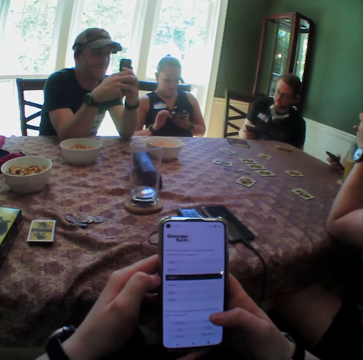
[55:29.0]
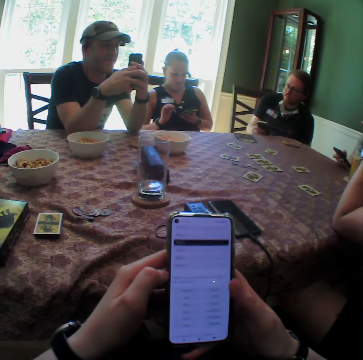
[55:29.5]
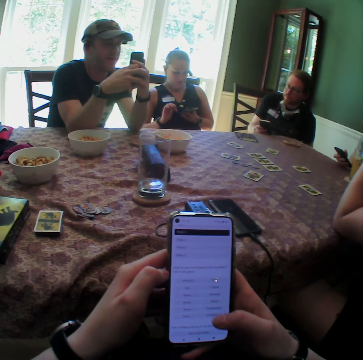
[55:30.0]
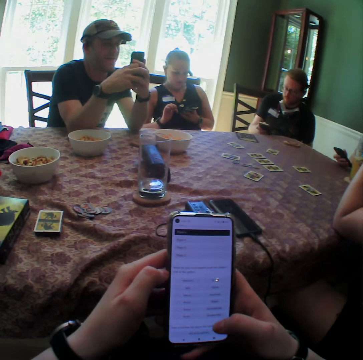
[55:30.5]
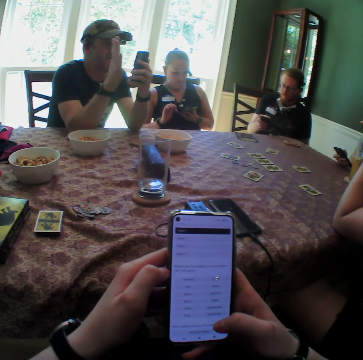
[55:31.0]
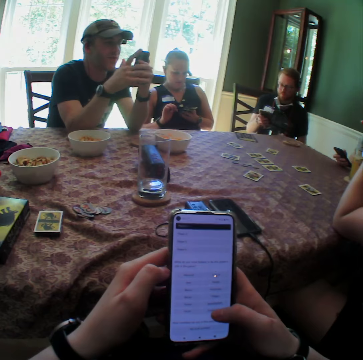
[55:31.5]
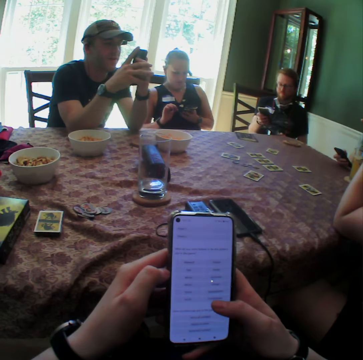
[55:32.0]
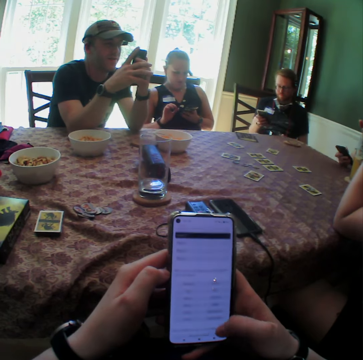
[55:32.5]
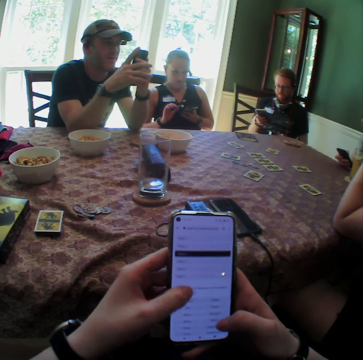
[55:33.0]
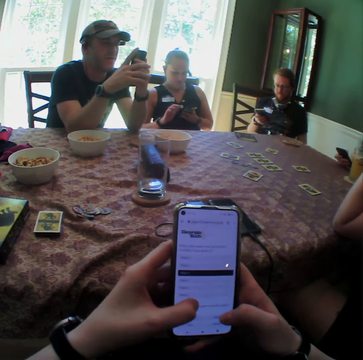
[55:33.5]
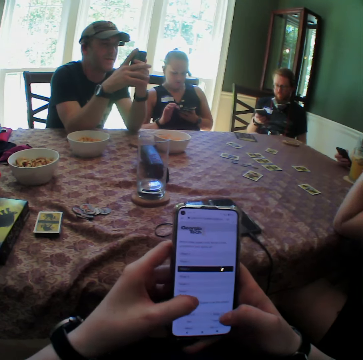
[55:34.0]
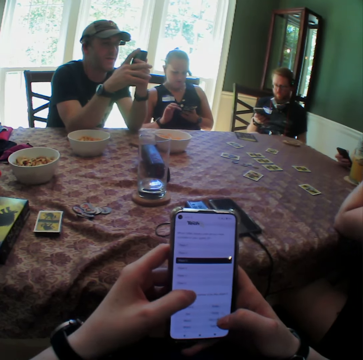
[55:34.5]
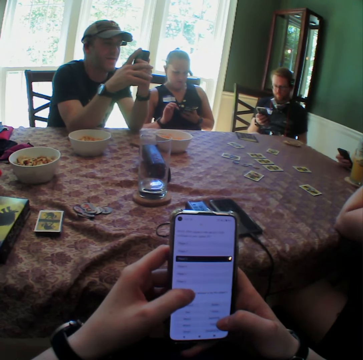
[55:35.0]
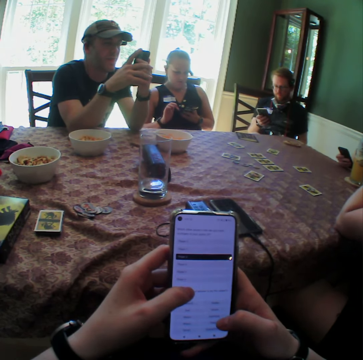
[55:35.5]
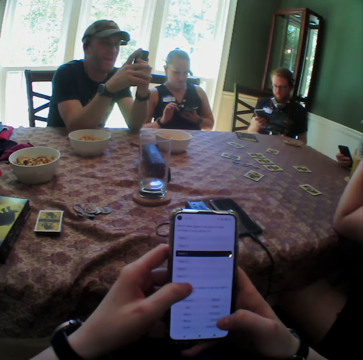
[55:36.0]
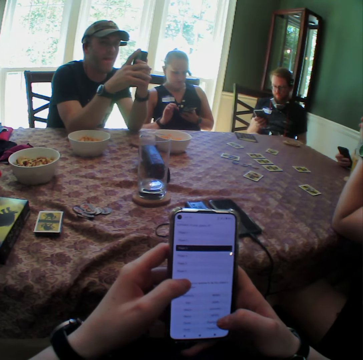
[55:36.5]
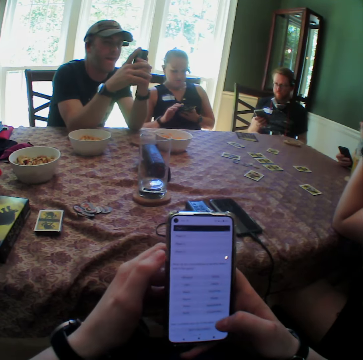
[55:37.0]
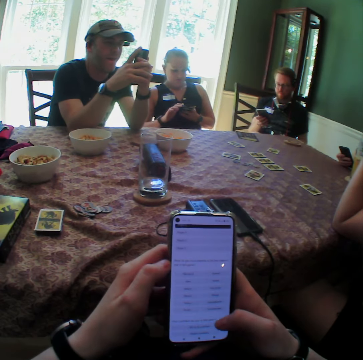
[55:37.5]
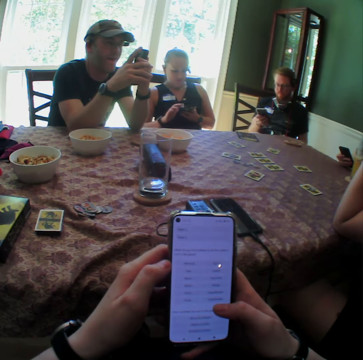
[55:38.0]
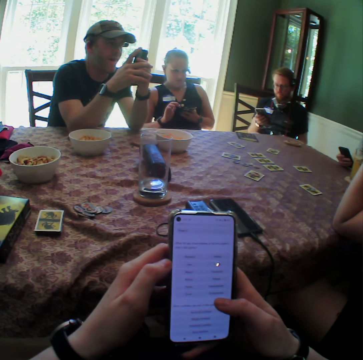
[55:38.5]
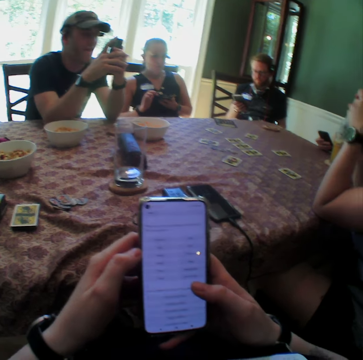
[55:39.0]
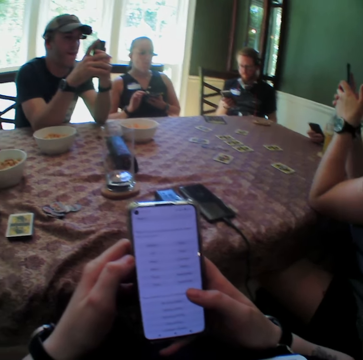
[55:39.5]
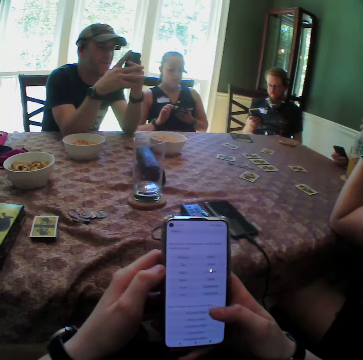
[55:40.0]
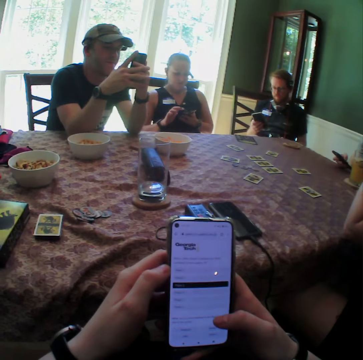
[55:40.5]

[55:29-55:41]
The man looks at another man. The camera wearer scrolls the phone. The other man holds up his right hand. The first man presses the phone with his right hand.

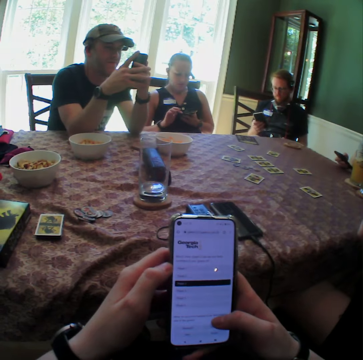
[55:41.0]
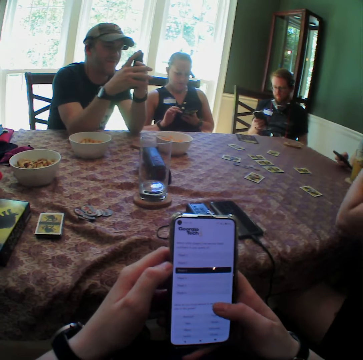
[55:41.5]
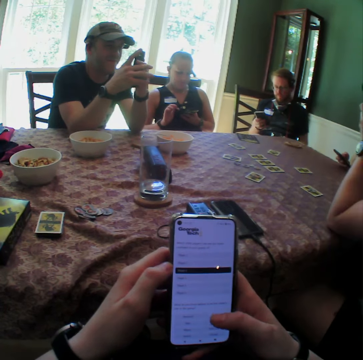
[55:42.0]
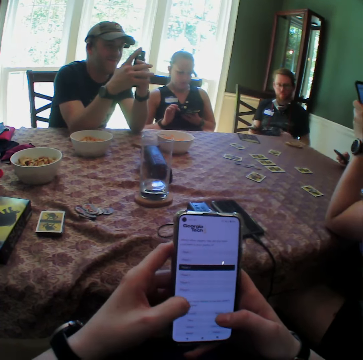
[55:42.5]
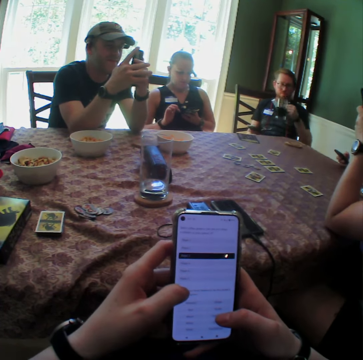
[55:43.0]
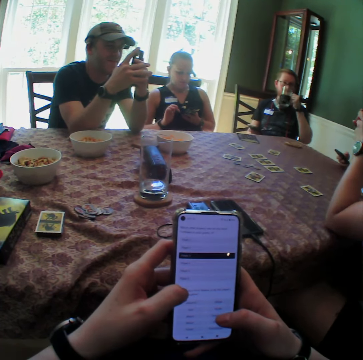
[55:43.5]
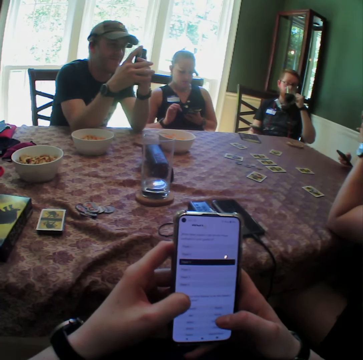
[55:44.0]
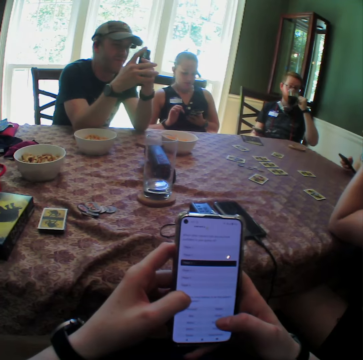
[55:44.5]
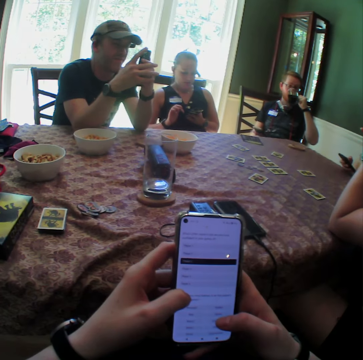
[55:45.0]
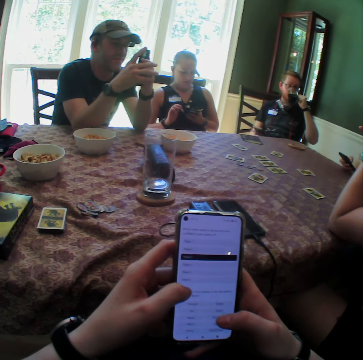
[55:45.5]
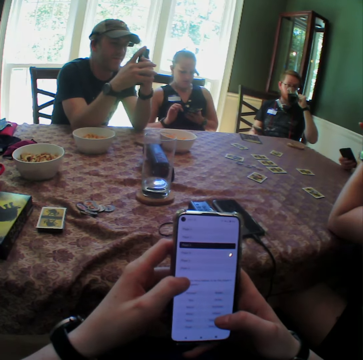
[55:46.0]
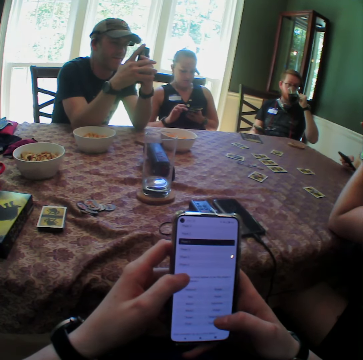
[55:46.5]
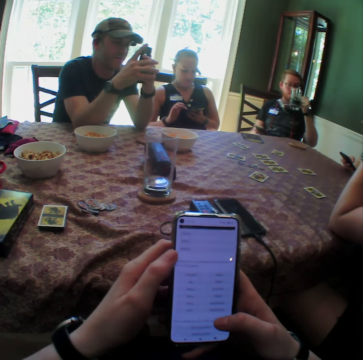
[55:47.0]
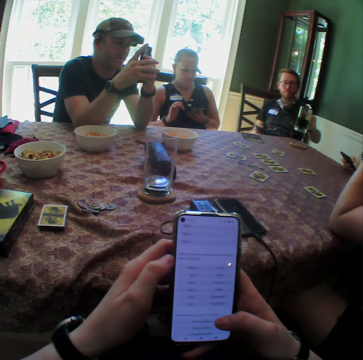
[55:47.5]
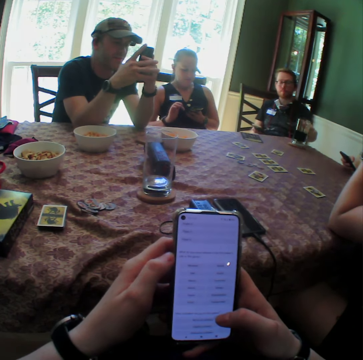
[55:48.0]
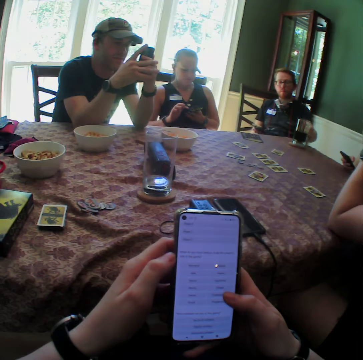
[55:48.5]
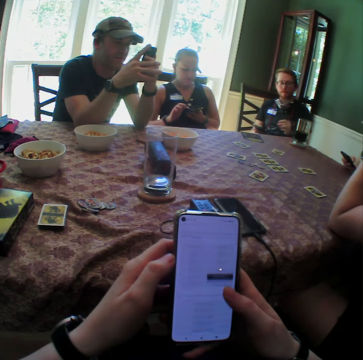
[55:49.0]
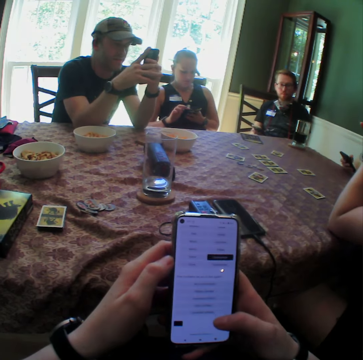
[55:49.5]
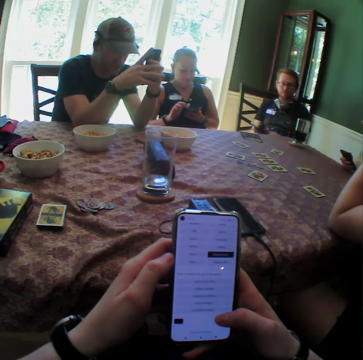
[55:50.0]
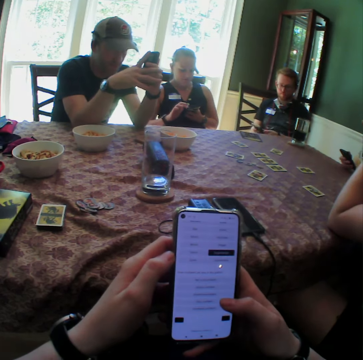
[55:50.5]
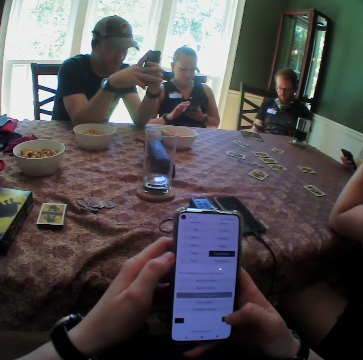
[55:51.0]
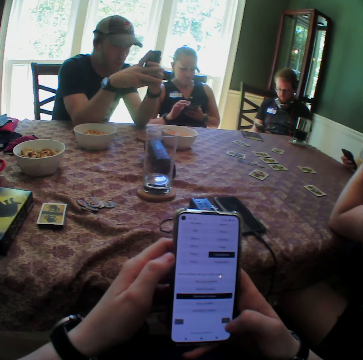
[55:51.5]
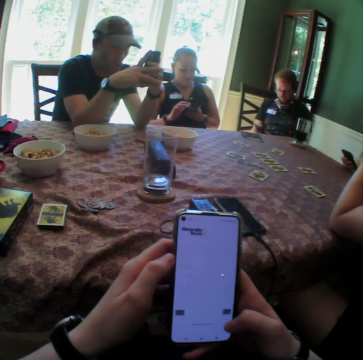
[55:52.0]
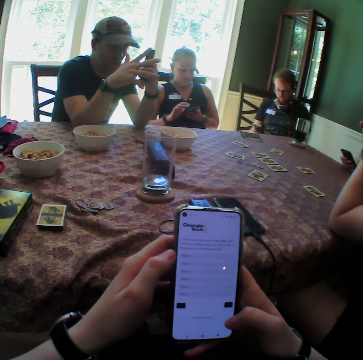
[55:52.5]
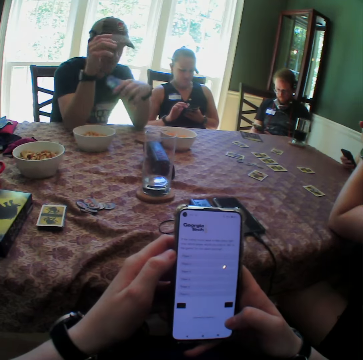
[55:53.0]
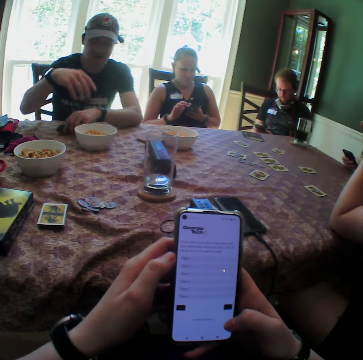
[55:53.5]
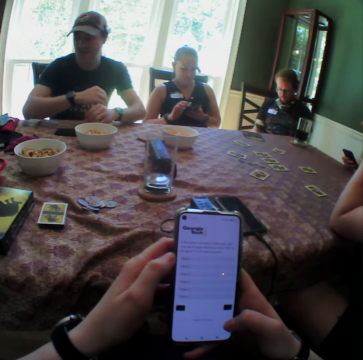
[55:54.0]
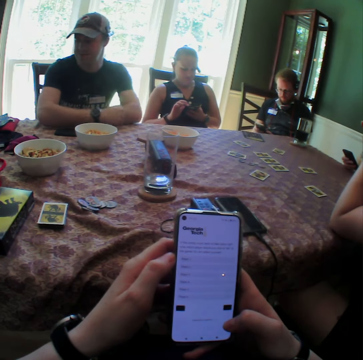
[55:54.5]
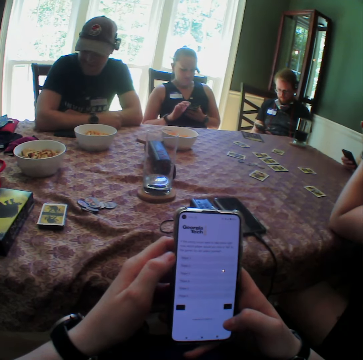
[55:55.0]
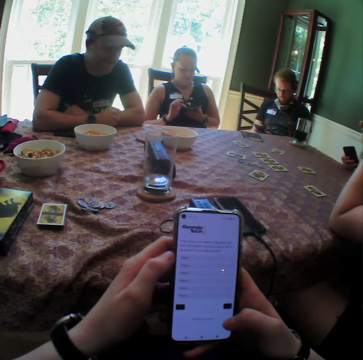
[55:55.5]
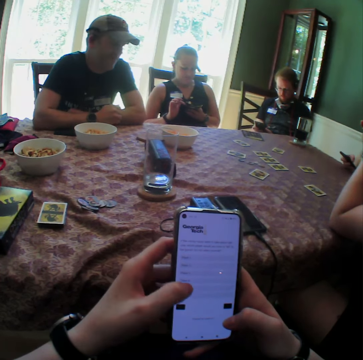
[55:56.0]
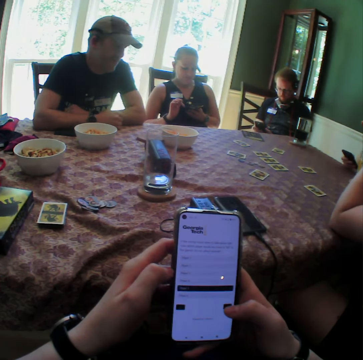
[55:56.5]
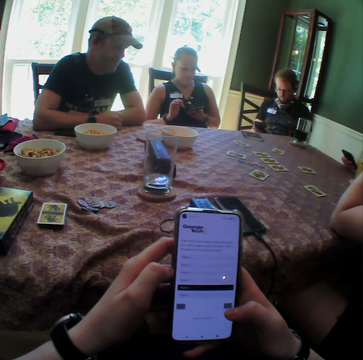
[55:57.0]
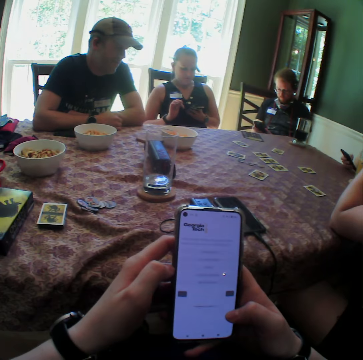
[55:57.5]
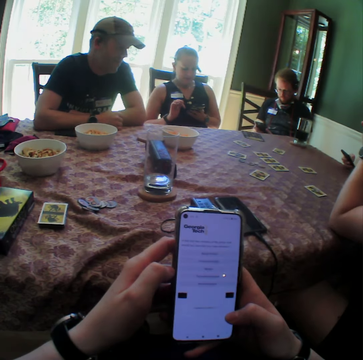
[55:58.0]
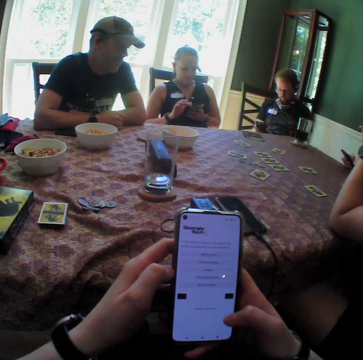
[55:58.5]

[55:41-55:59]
The man drinks from the glass cup in his left hand. He places the glass cup on a coaster on the table with his left hand. The camera wearer taps the phone. The man presses the phone with both hands. Another man drops the phone on the table with his left hand. He folds his hands together on the table. He taps his hands on the table.

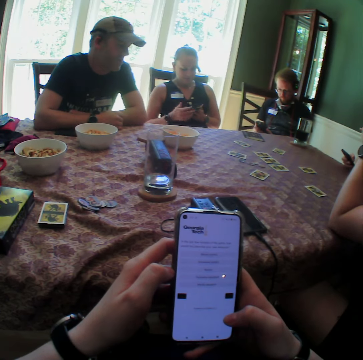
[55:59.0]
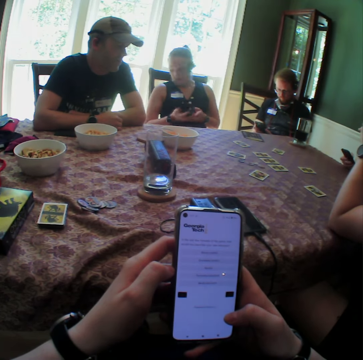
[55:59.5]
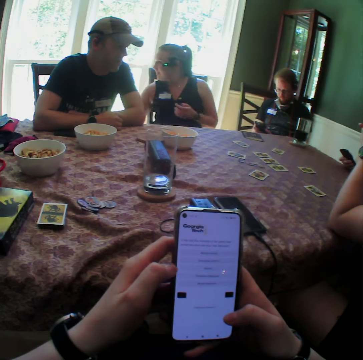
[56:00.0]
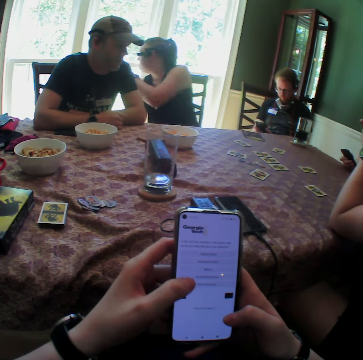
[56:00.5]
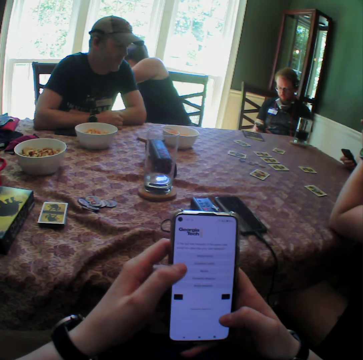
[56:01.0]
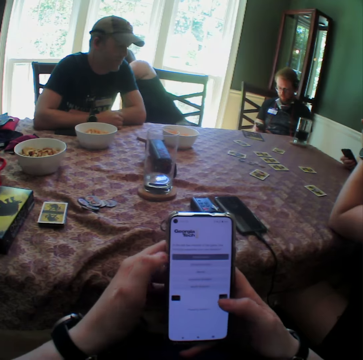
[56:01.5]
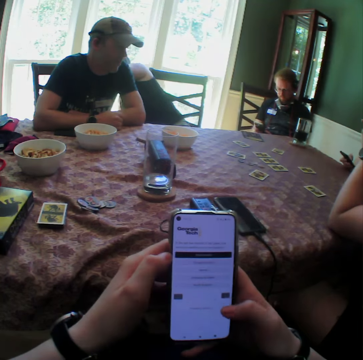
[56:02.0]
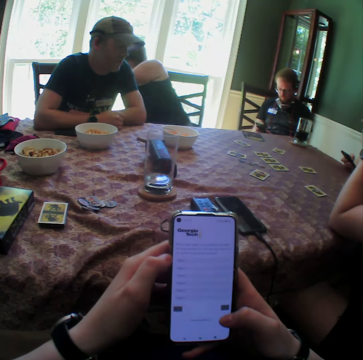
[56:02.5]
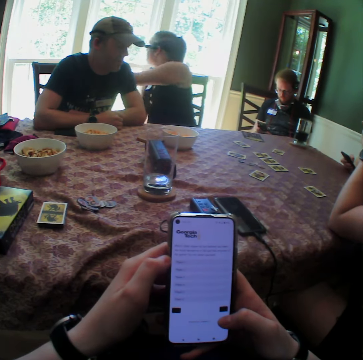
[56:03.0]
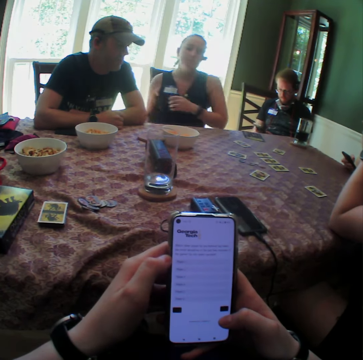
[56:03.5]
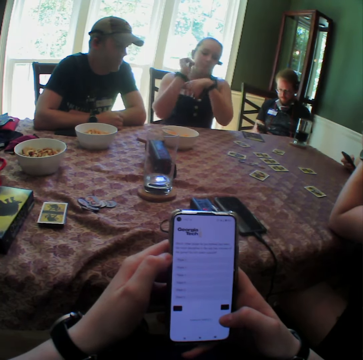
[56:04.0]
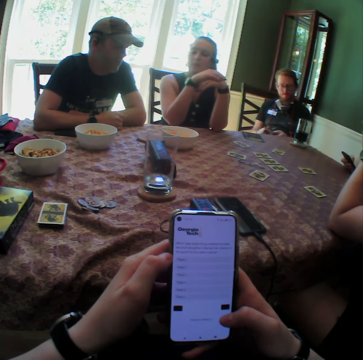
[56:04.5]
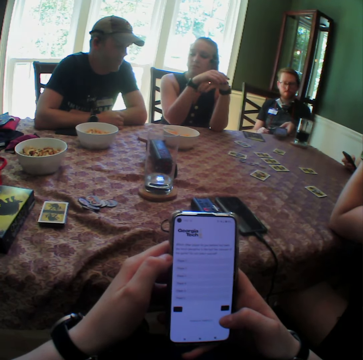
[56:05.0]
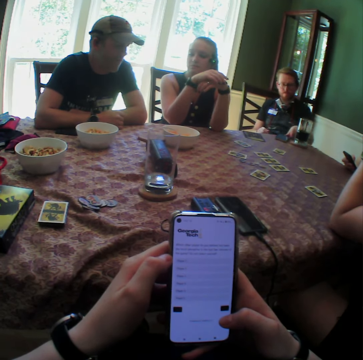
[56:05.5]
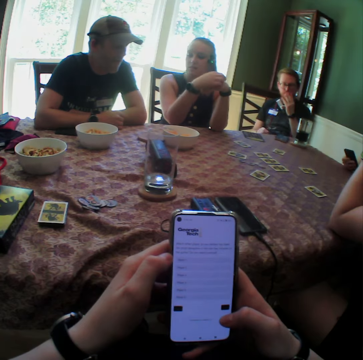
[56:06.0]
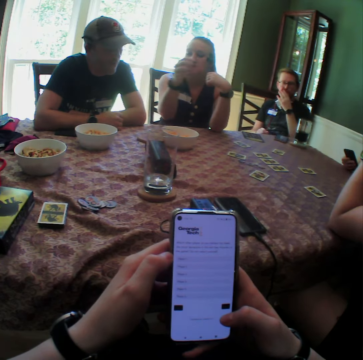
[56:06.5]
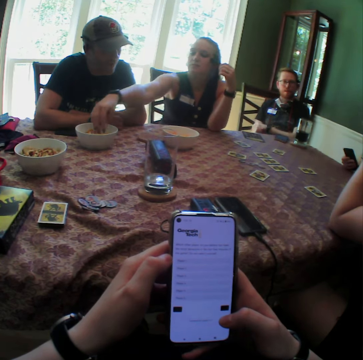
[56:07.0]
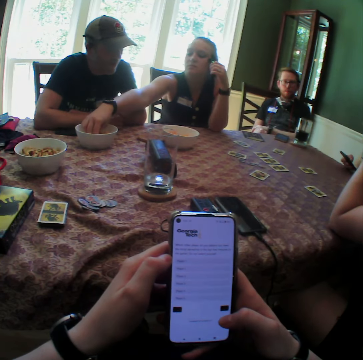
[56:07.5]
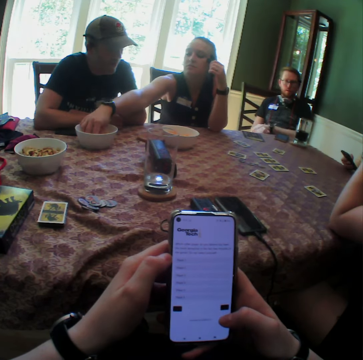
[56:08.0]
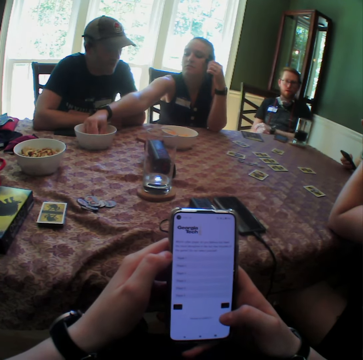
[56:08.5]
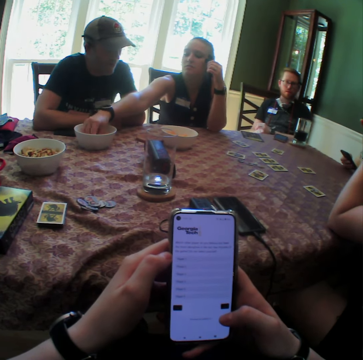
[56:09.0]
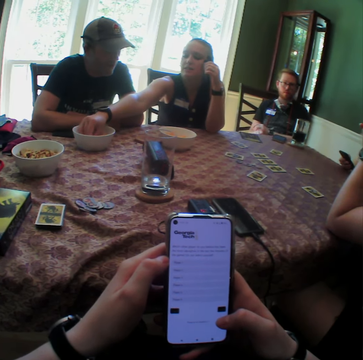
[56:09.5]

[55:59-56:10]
The woman moves the phone from her left hand to her right hand. She moves behind the chair of the man. Another man moves the phone to his left hand. The woman rests her elbows on the table. The other man places the phone on the table with his left hand. He rubs his chin with his left hand. The woman picks cheese puffs from the bowl on the table with her right hand. The other man places his left hand on his right arm.
